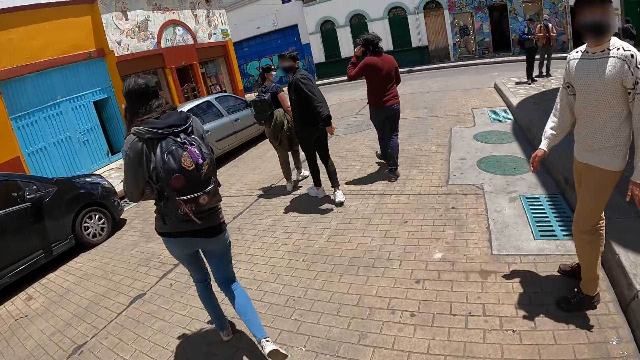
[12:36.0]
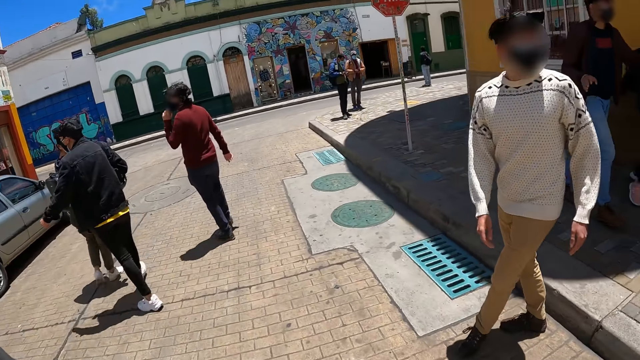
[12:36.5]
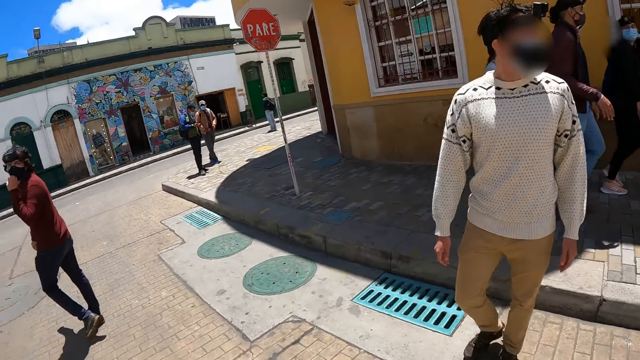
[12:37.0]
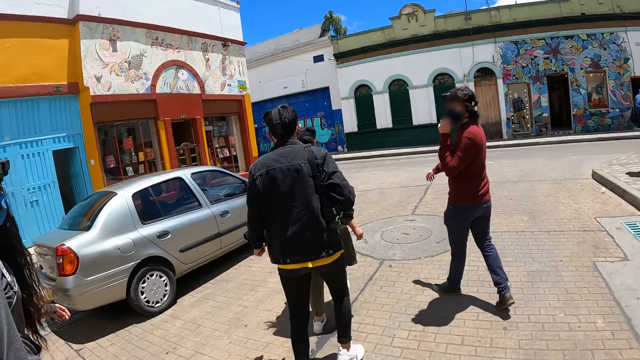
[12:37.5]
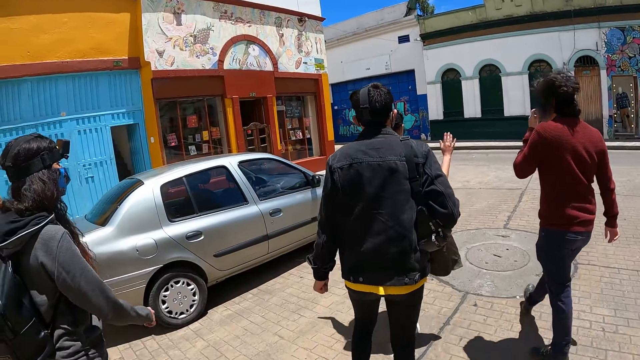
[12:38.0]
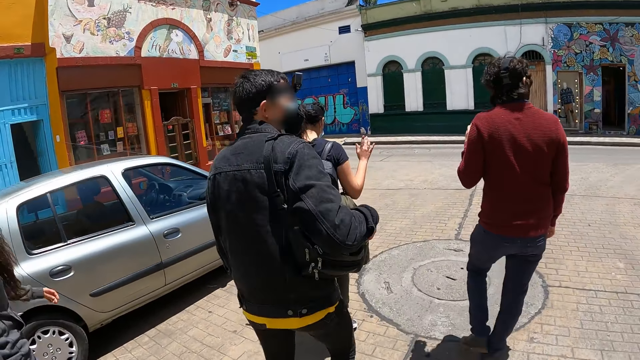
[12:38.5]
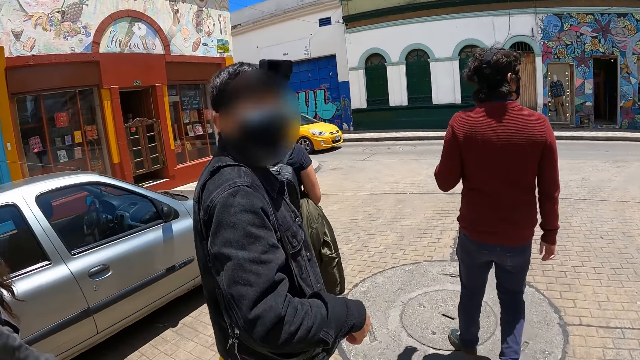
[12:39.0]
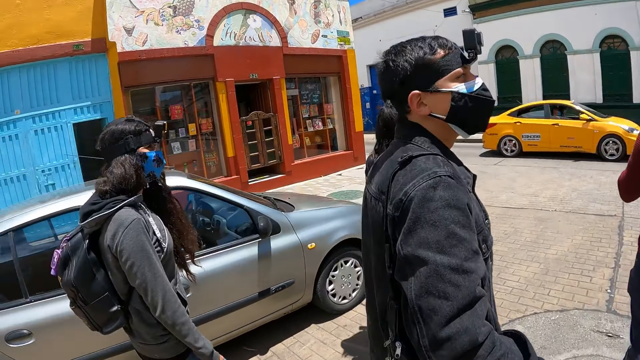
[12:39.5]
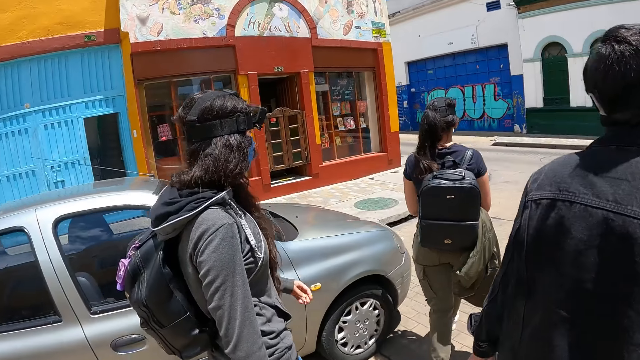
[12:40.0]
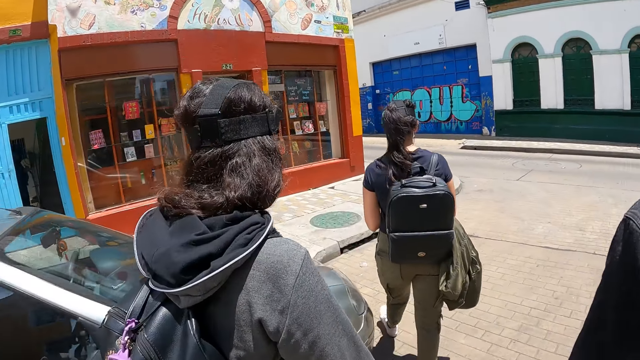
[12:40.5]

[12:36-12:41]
The camera wearer walks around the road.

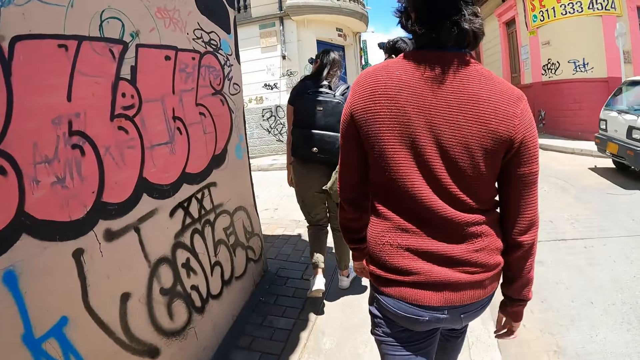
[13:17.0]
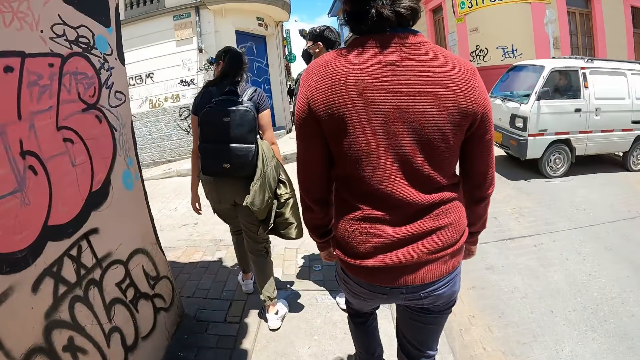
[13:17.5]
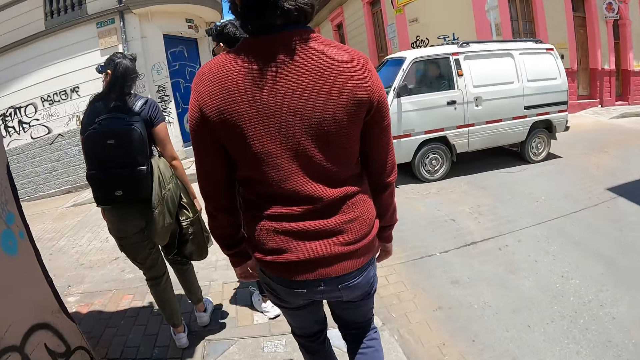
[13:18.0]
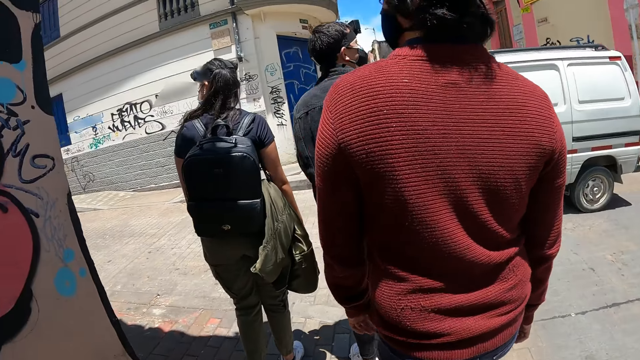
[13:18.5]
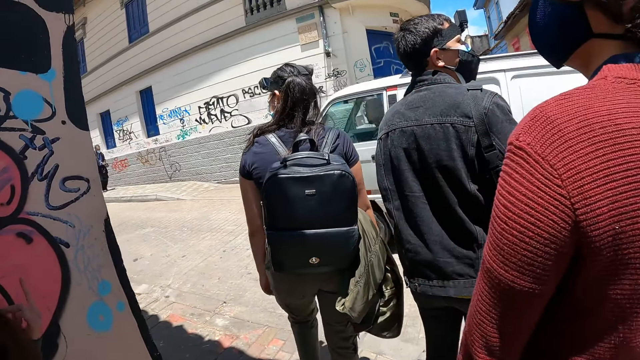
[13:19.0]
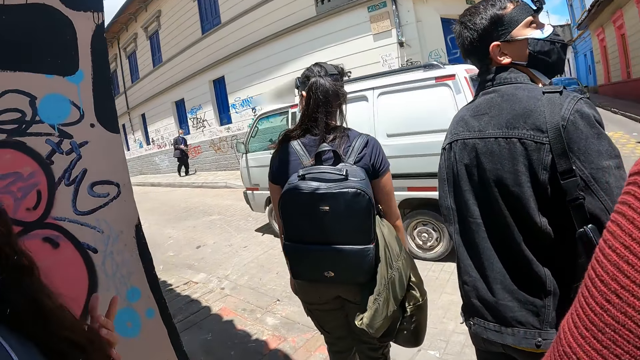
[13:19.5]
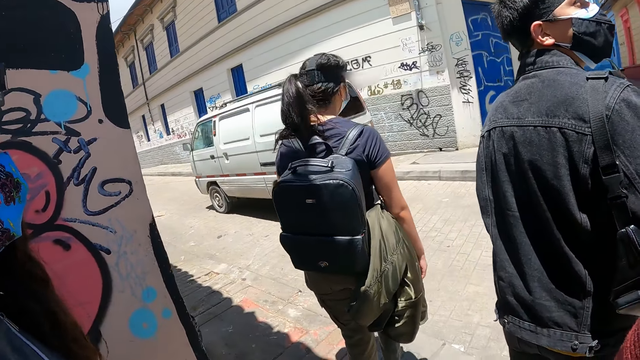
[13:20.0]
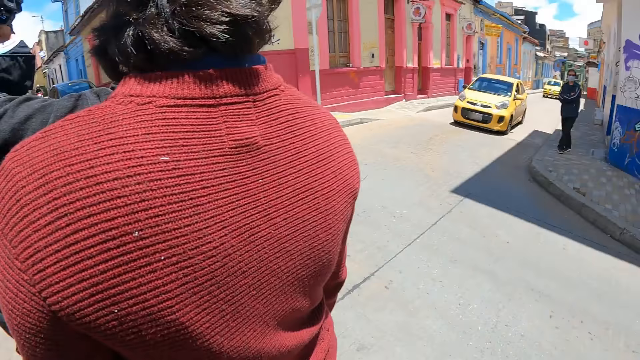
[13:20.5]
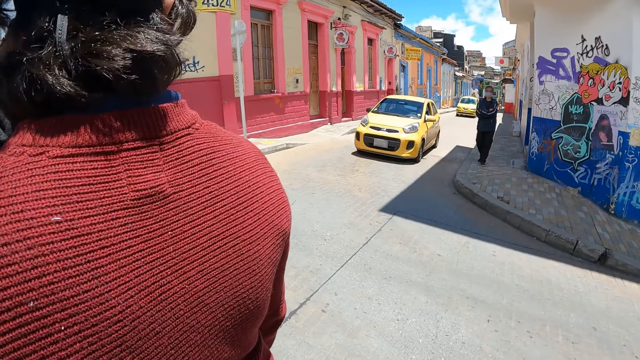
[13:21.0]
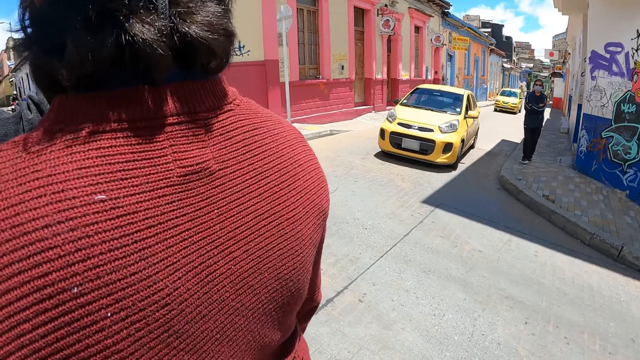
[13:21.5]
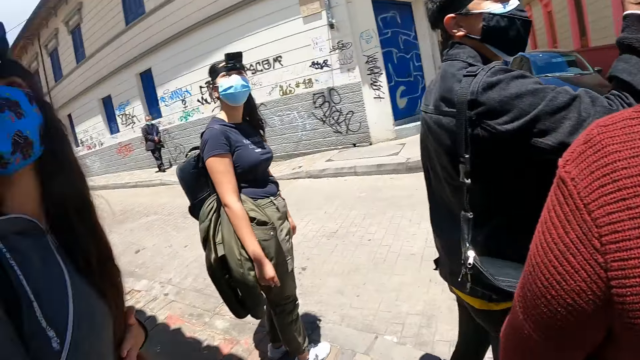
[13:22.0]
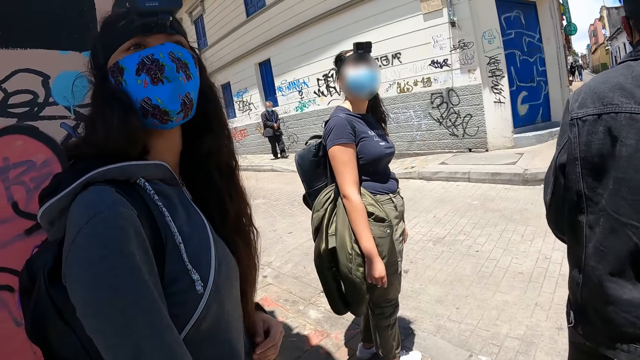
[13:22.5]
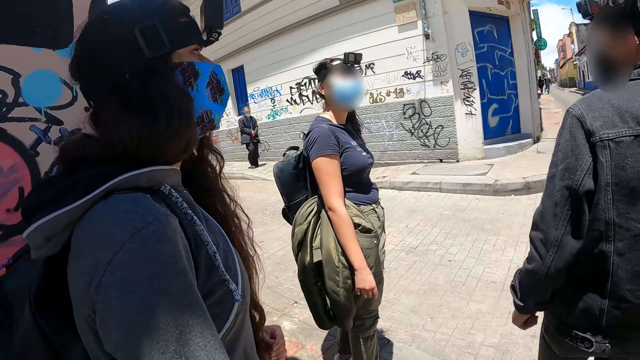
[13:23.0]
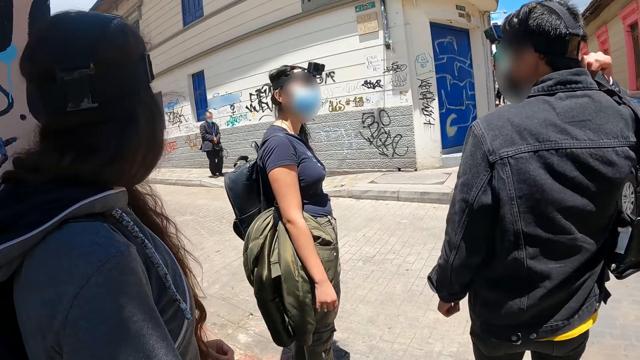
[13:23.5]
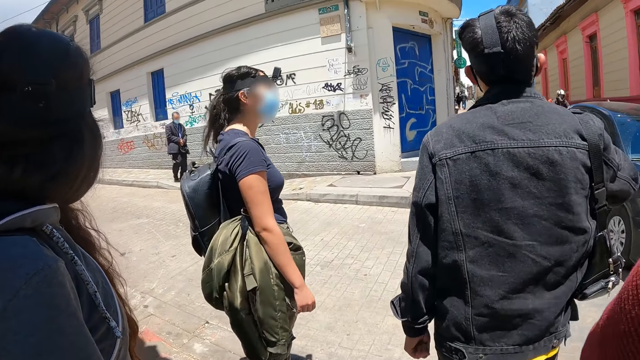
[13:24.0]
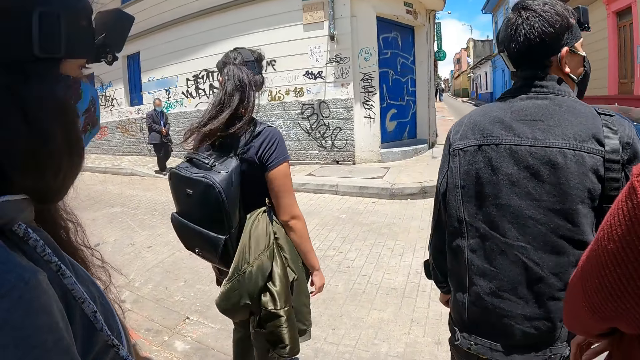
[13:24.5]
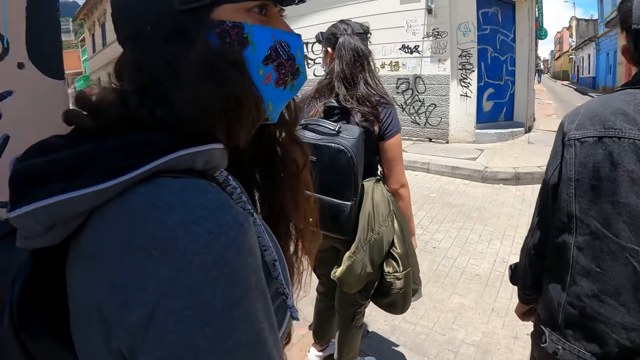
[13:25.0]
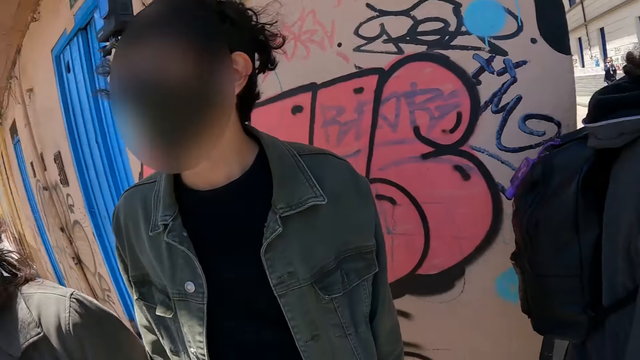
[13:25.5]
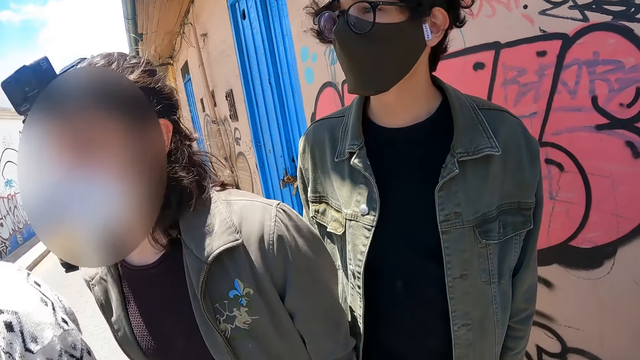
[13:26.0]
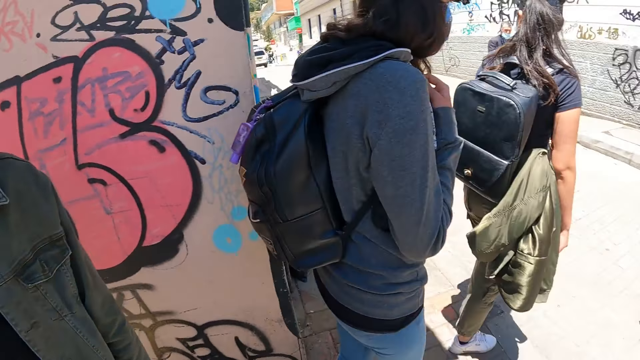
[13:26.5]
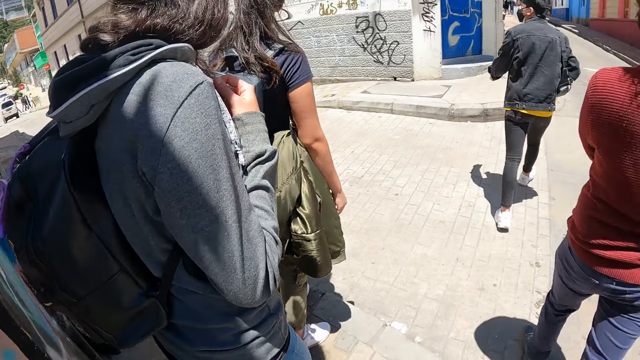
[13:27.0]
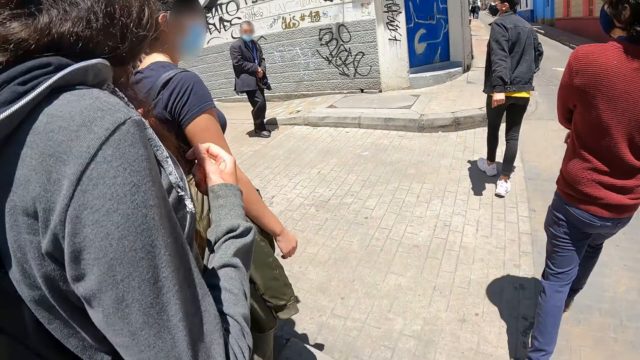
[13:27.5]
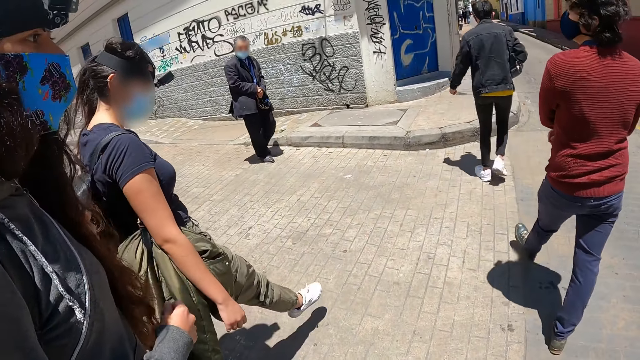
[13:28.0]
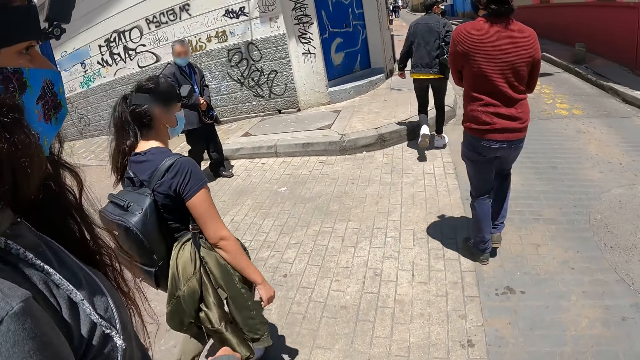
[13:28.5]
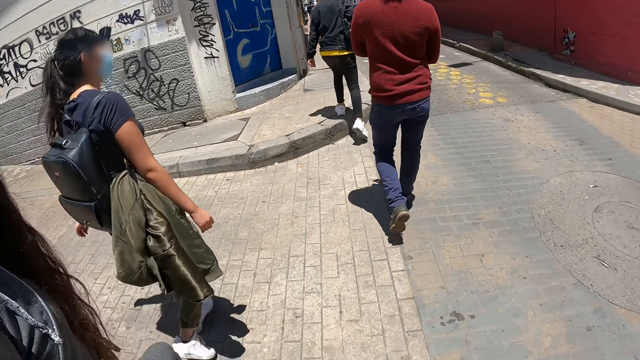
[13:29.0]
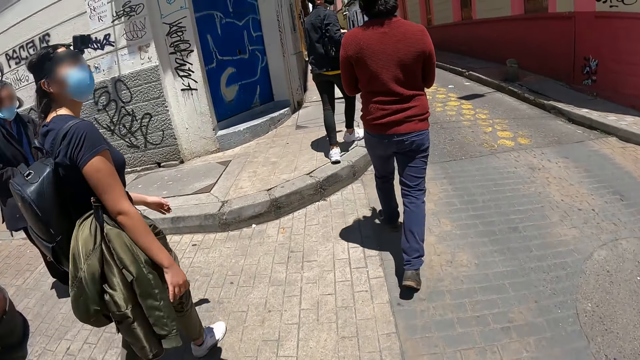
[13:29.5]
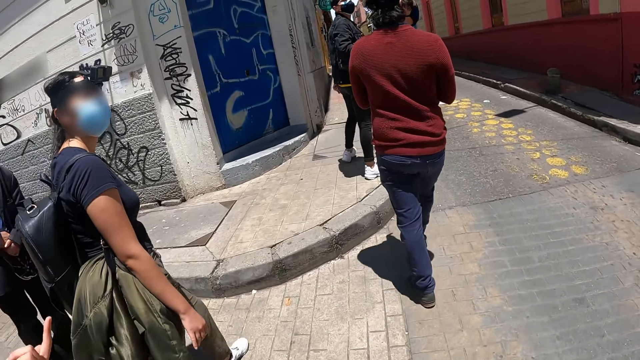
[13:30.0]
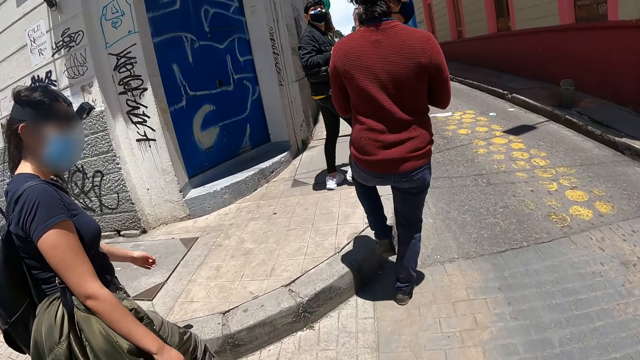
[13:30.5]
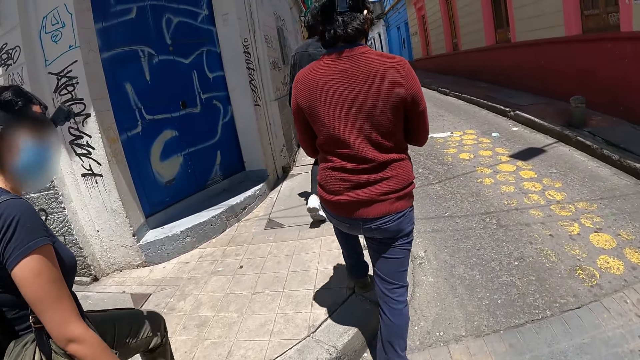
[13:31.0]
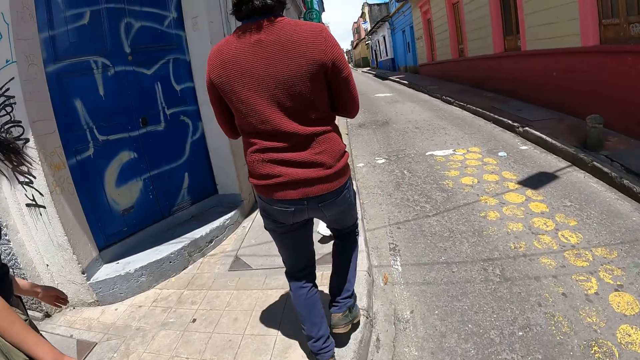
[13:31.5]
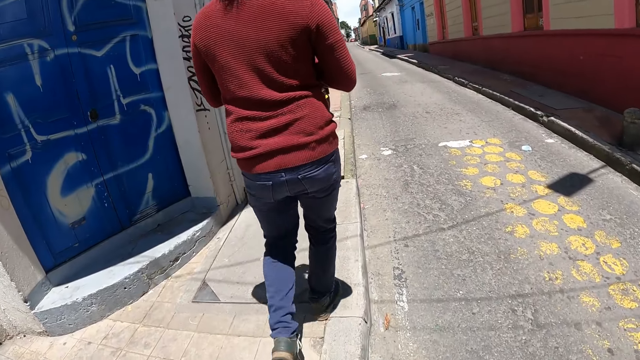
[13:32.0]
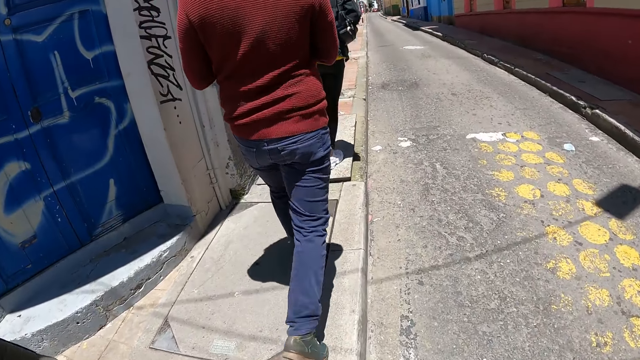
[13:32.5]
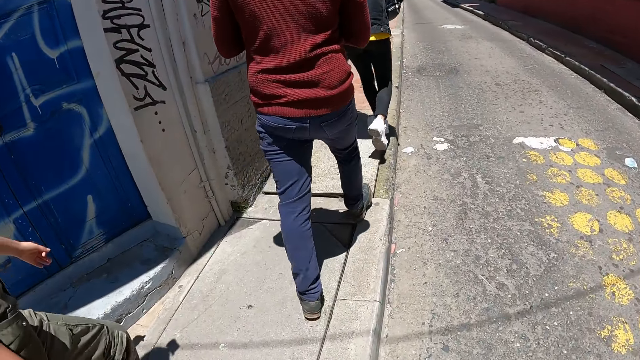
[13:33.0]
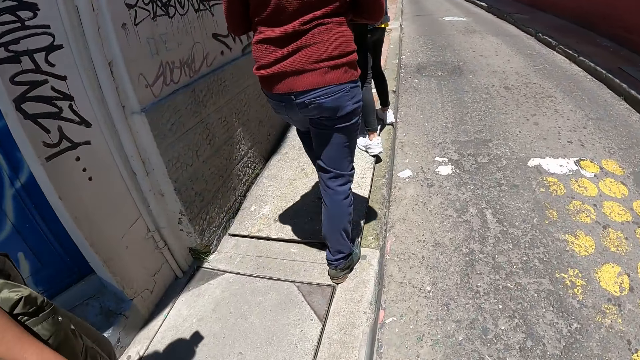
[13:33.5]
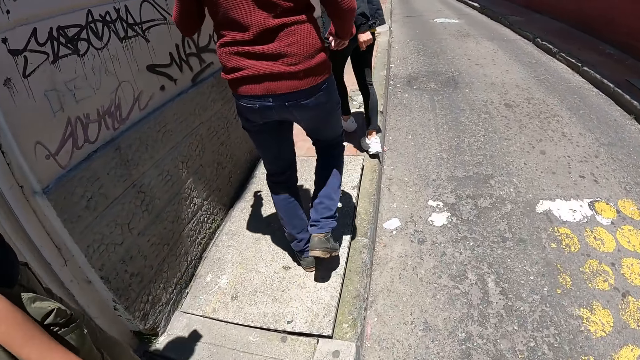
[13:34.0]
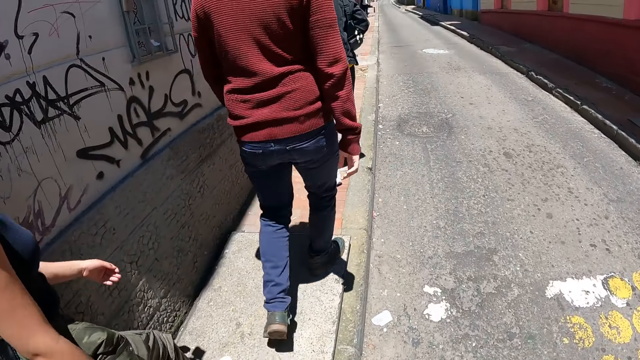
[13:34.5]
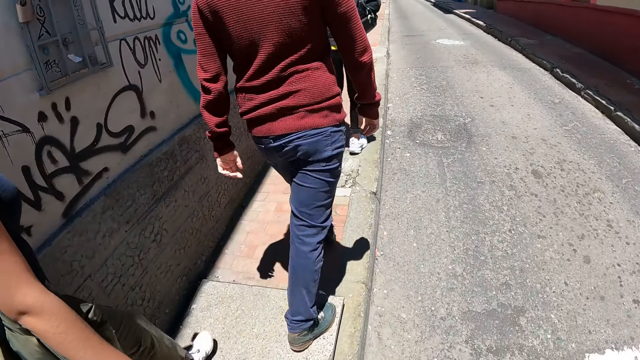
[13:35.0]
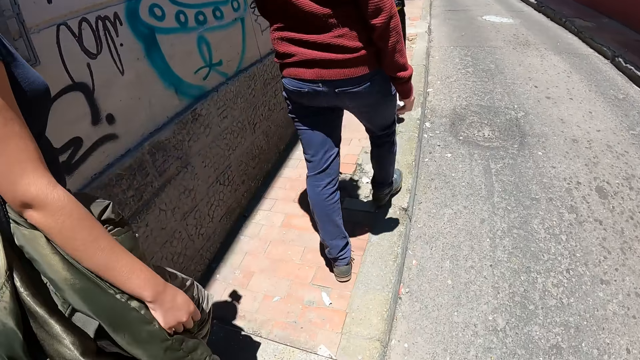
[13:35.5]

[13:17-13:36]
The camera wearer looks around the road. They cross the road. They walk along the road.
